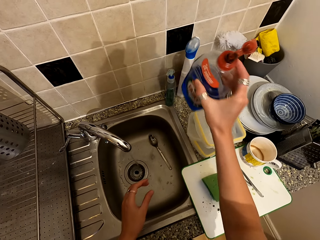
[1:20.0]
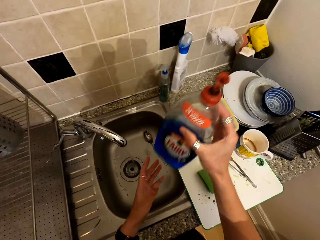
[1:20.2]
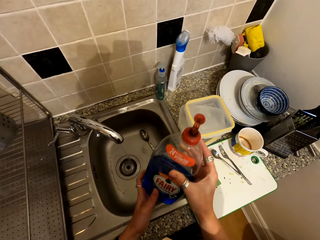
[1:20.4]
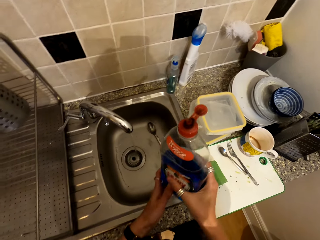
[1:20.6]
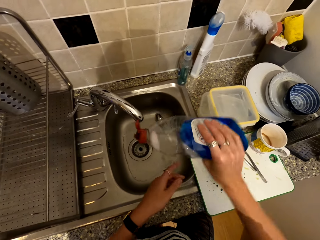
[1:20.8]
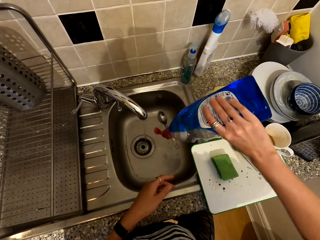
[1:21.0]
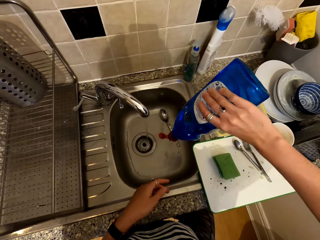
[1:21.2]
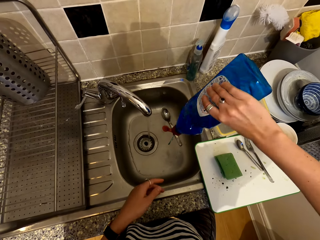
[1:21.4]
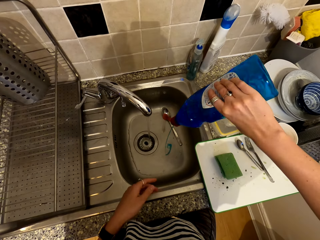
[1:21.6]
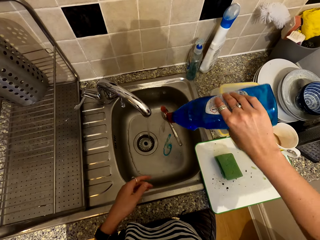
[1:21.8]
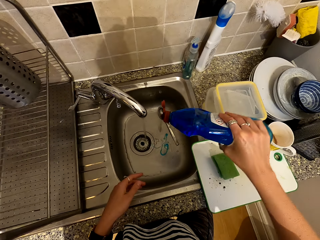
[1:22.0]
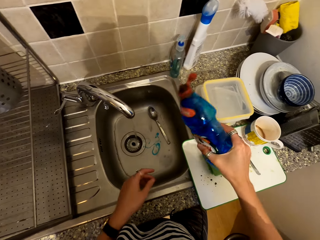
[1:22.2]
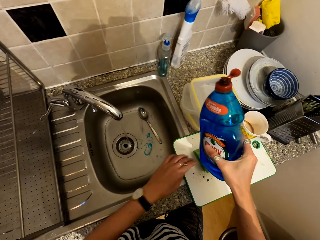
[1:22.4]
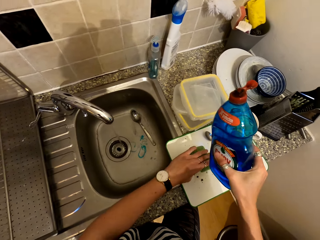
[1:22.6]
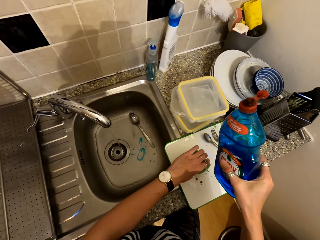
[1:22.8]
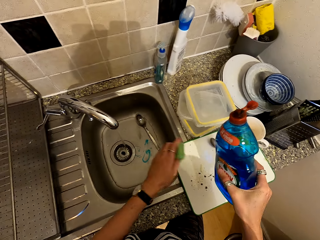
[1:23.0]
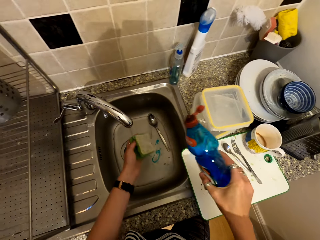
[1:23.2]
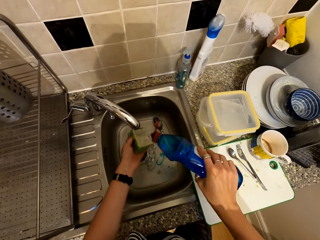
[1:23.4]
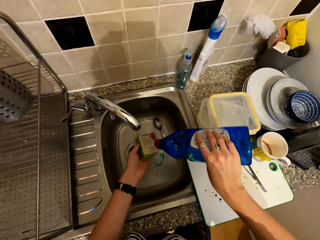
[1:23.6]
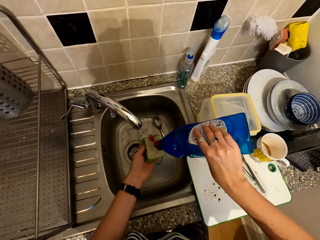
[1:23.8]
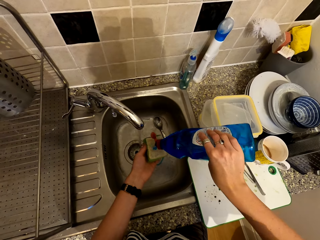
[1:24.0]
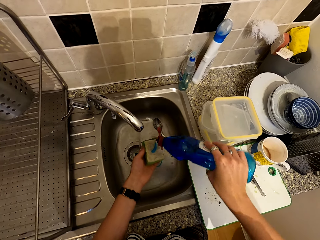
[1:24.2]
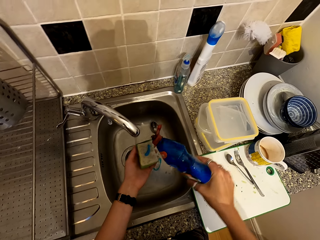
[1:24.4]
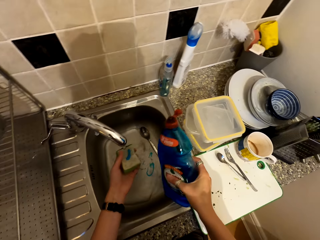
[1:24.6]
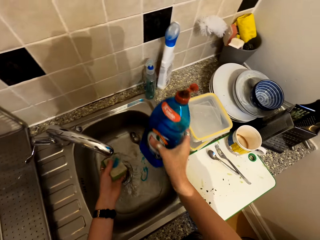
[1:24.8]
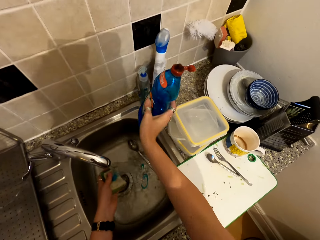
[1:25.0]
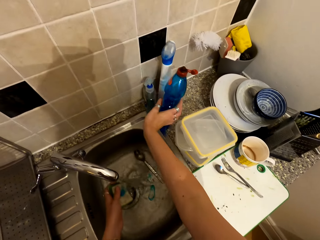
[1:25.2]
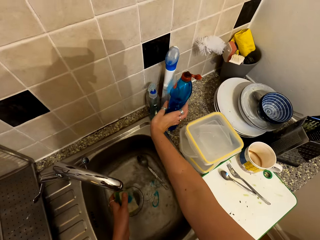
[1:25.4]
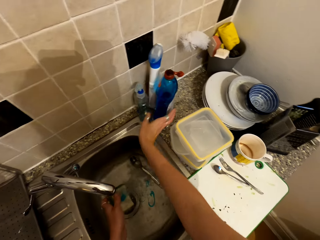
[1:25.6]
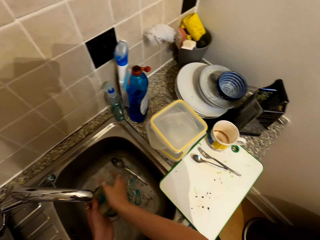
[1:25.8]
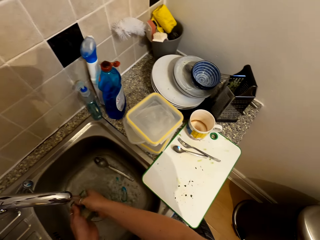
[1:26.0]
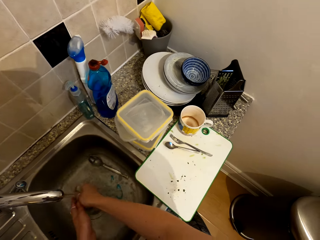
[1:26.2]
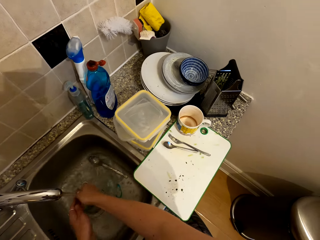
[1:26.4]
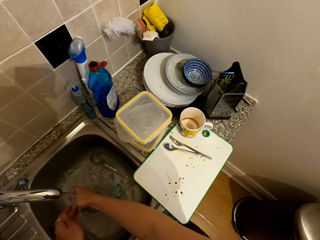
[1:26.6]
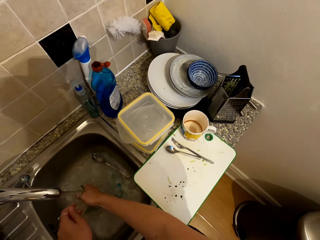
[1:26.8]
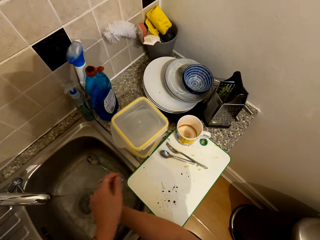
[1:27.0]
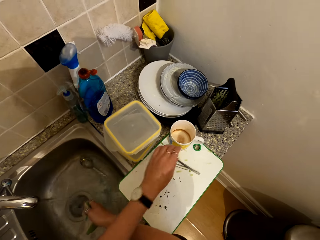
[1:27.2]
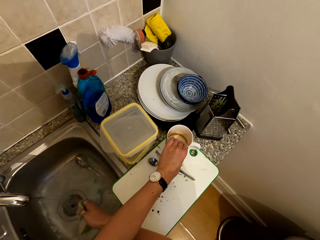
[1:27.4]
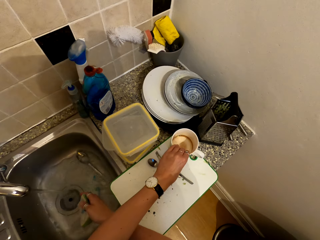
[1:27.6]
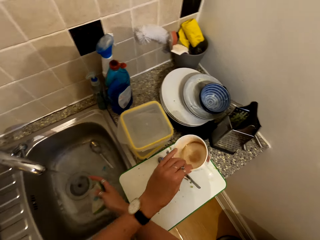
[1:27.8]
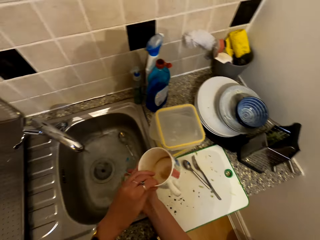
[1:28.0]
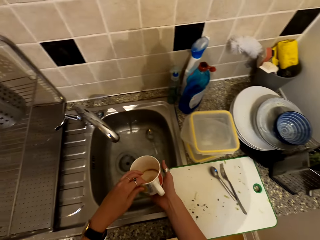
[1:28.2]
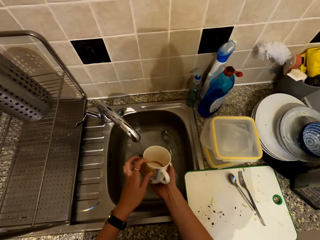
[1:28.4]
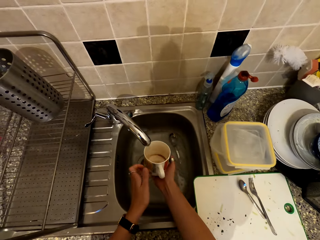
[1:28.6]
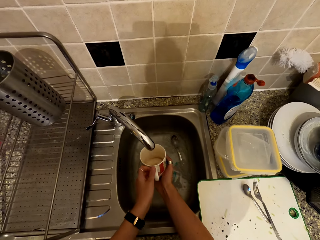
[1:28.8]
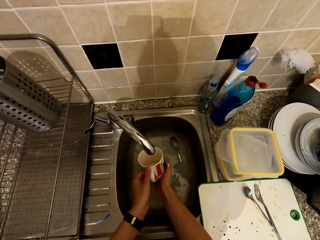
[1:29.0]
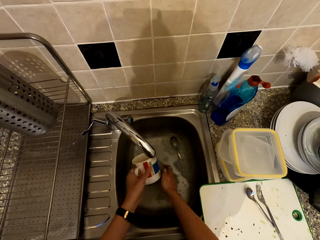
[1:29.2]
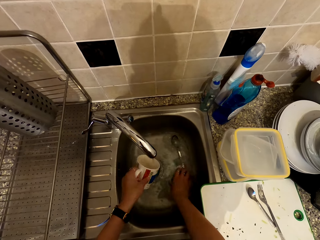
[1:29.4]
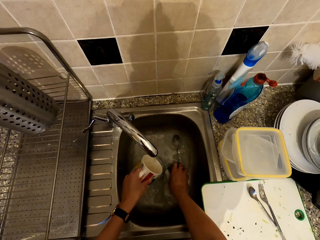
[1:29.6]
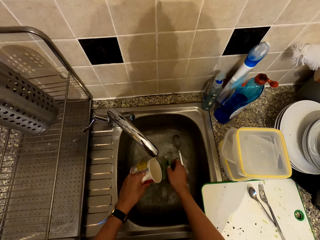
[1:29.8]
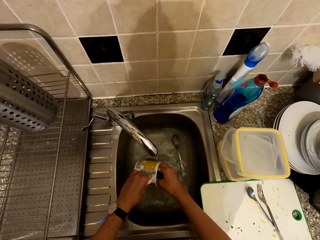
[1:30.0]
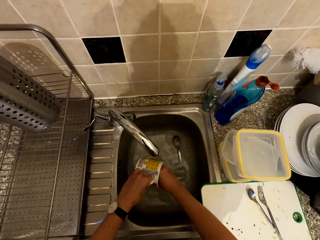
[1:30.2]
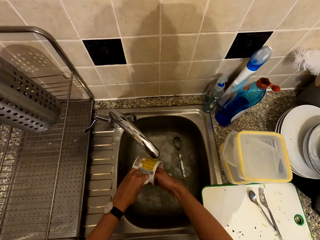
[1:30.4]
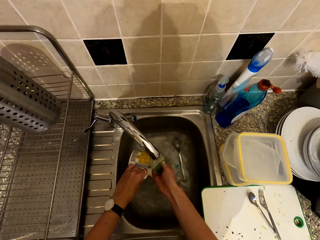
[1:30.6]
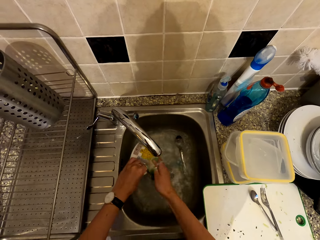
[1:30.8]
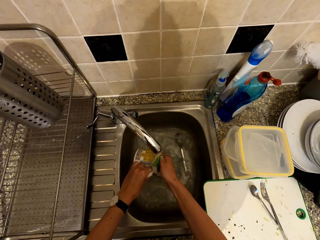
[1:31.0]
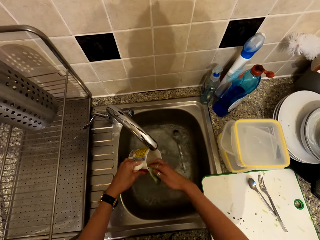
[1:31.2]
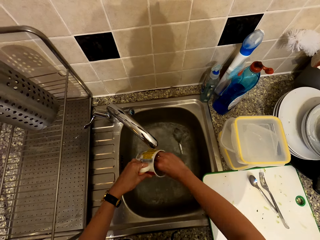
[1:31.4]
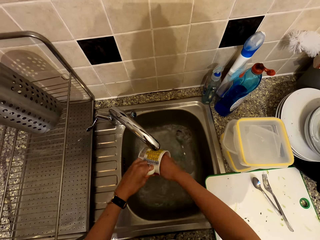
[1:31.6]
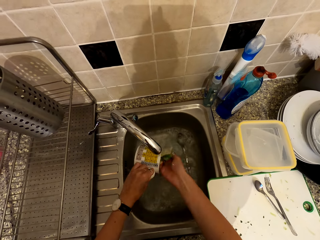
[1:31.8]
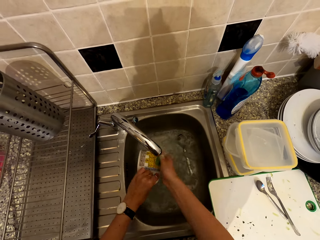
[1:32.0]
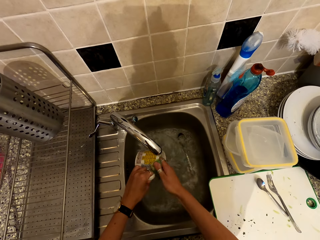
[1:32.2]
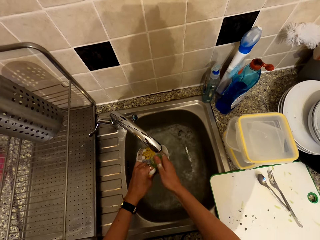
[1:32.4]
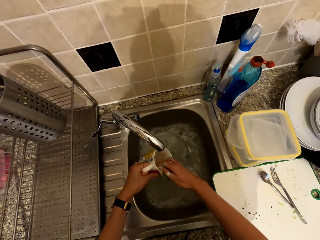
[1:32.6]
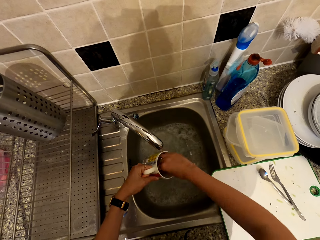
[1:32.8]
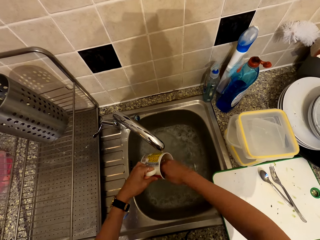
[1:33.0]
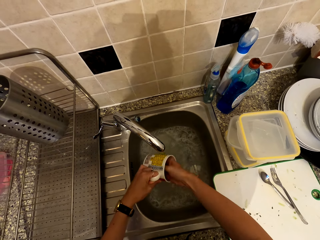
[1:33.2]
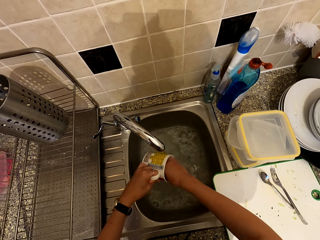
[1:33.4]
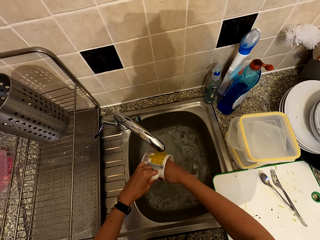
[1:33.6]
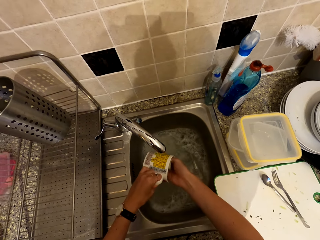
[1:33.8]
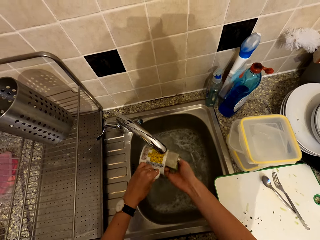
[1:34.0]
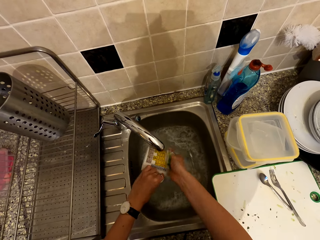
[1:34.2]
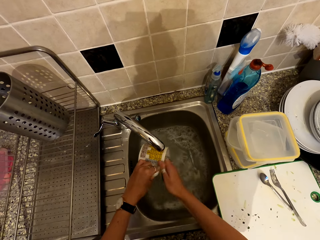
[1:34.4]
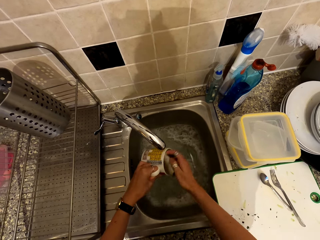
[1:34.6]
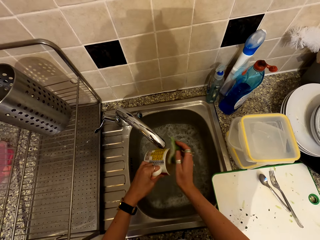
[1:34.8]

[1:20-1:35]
The camera wearer picks the liquid soap. They pour the soap on the sink. They pick the washing sponge. They pour the liquid soap on the washing sponge. They place the liquid soap in the counter top near the wall. They squeeze the sponge and rinse the washing sponge in the sink. They pick the cup. They wash the cup with the washing sponge.

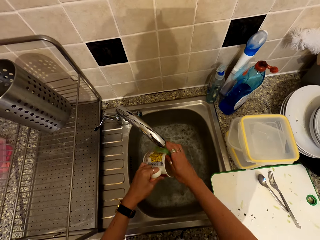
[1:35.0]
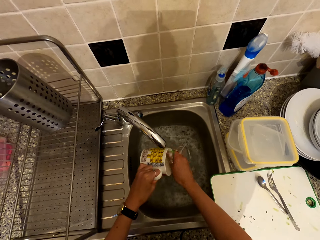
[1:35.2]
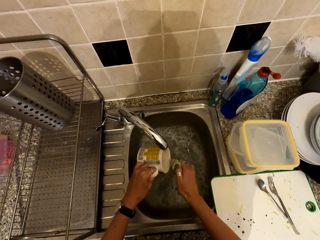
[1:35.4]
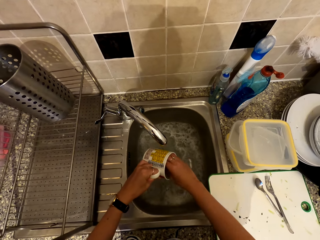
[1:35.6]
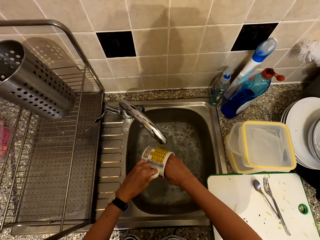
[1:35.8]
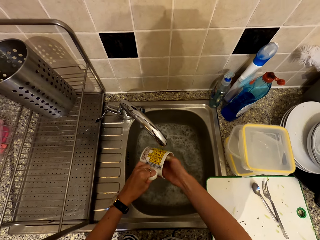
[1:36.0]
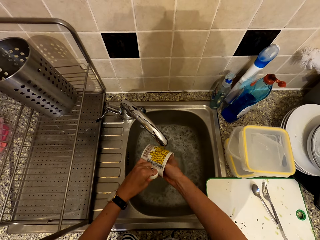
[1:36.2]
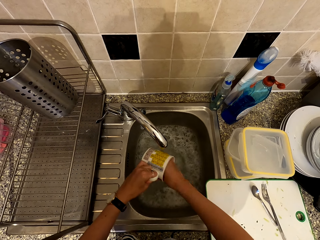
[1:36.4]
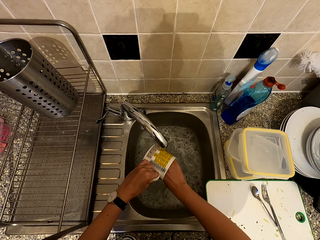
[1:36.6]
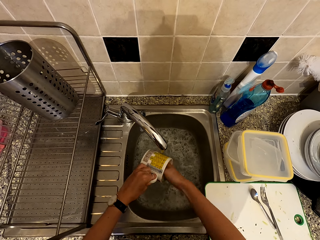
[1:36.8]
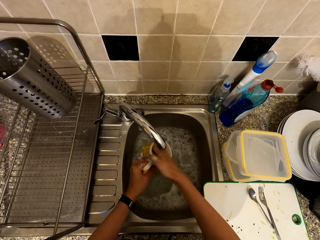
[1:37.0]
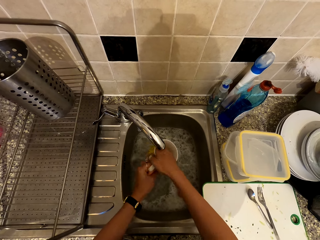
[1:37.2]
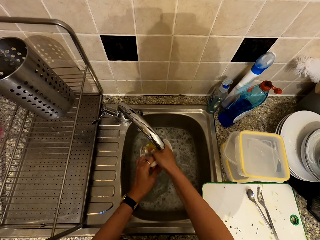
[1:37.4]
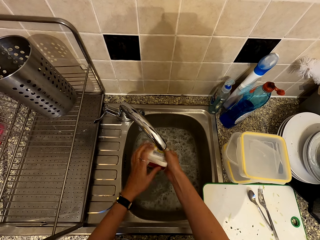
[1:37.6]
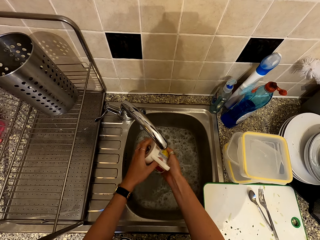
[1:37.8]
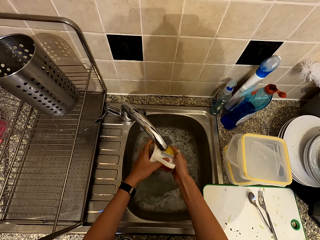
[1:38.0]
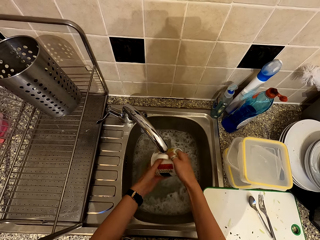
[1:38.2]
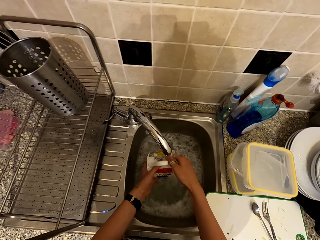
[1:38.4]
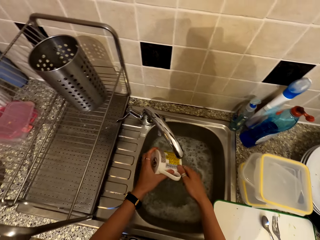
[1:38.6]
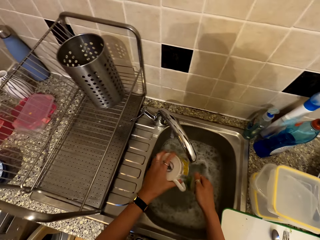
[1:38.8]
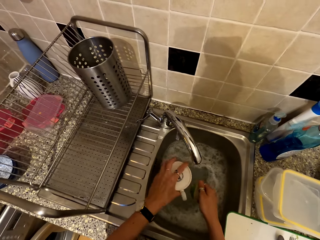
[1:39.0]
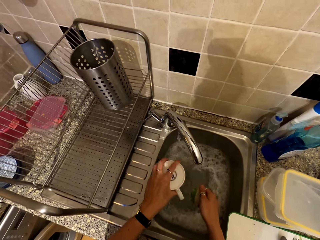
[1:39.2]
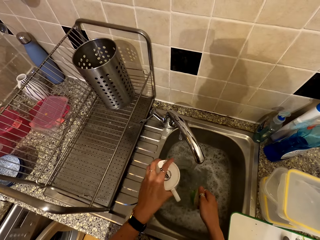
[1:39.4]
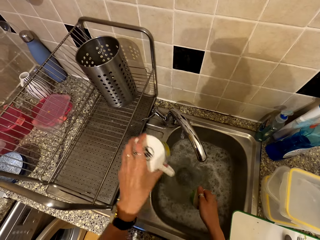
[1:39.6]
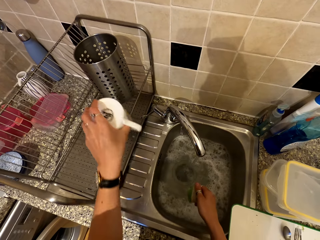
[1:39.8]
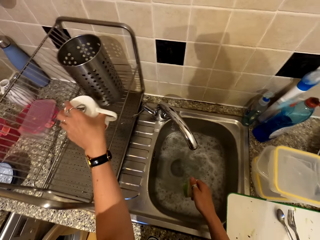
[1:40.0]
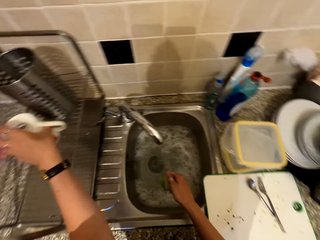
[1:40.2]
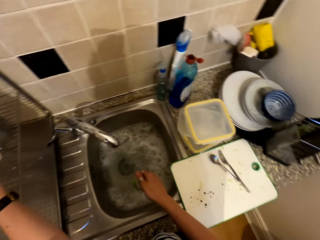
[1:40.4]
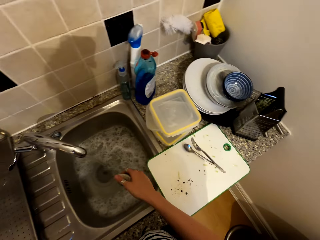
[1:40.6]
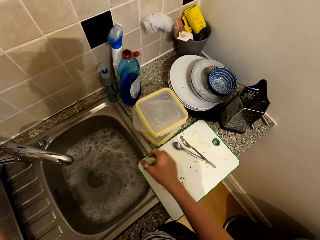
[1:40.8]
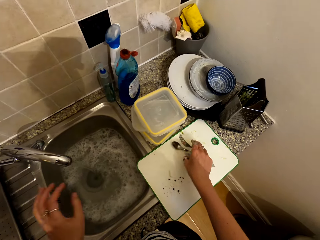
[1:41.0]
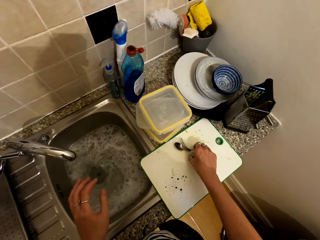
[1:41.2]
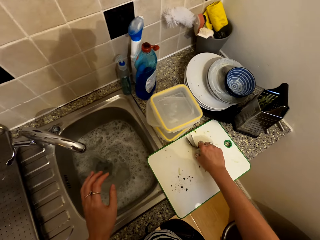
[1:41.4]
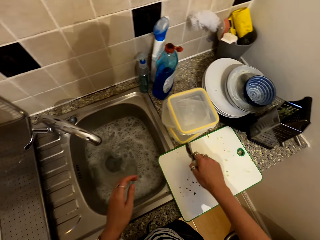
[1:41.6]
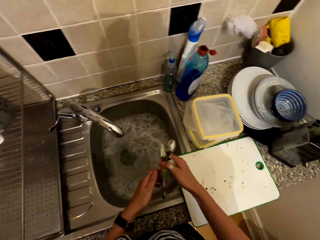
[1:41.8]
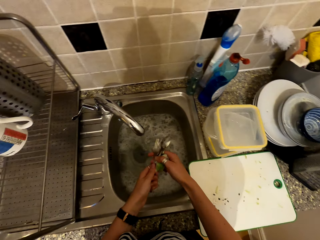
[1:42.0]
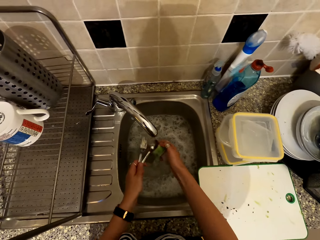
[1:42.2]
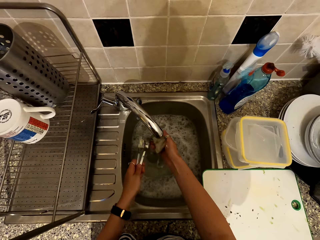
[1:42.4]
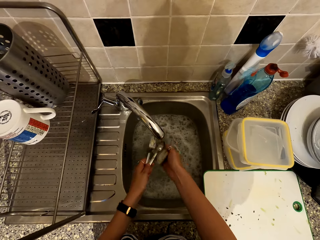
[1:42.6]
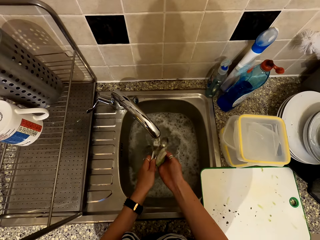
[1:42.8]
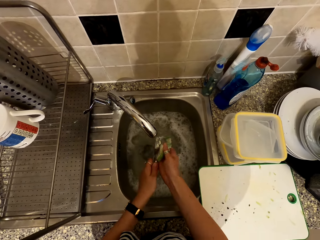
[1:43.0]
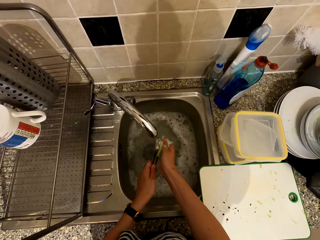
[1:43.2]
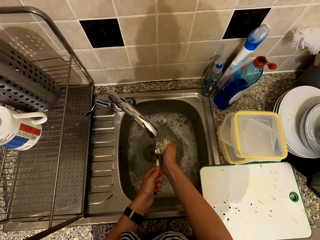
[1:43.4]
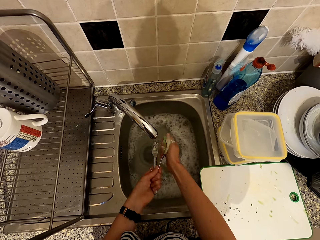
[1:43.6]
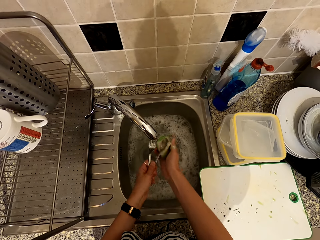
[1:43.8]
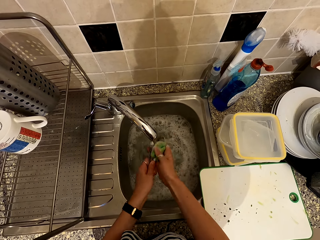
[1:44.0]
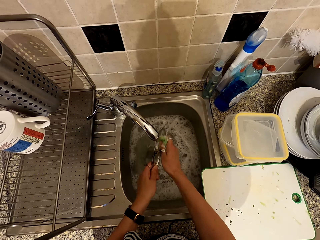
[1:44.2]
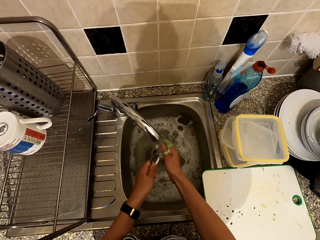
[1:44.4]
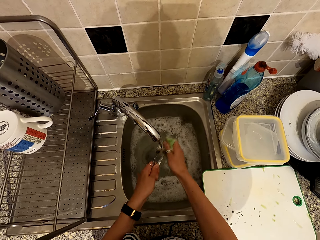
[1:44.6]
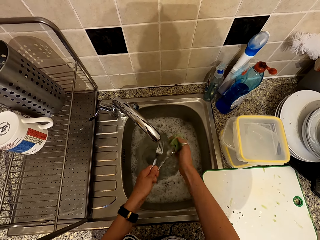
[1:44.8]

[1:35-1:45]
The camera wearer places the cup in the rack. They pick a spoon from the cutting board. They wash the spoon in the sink with a washing sponge.
